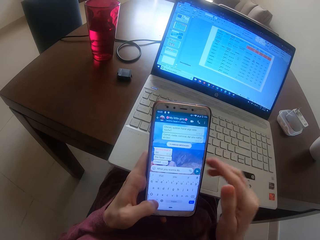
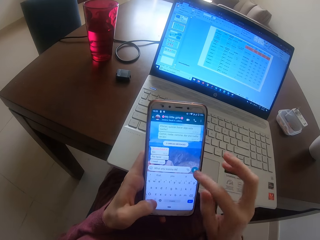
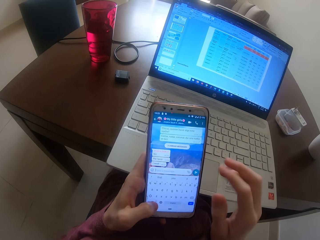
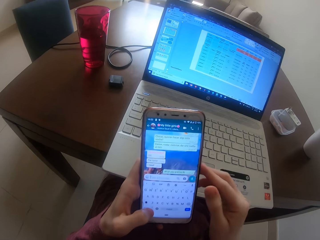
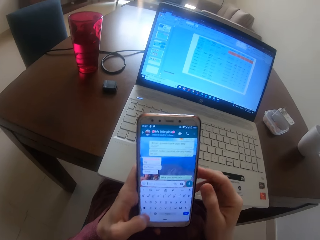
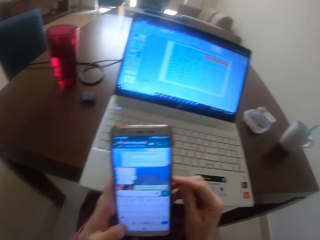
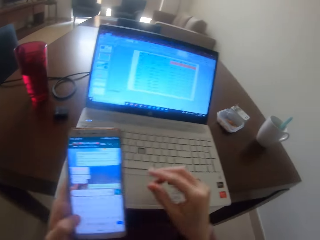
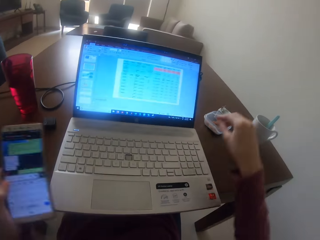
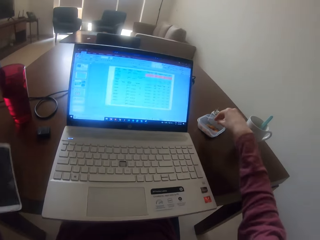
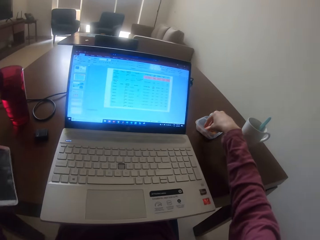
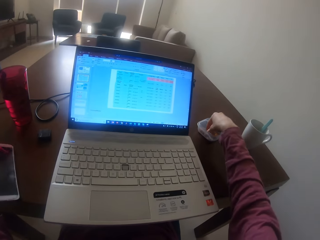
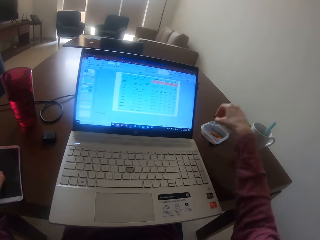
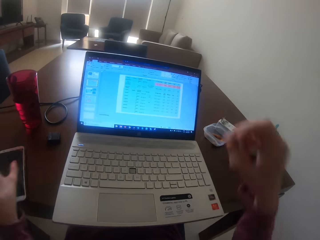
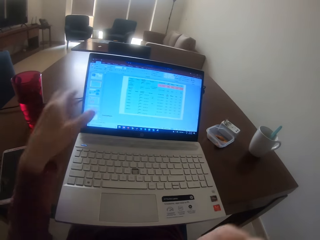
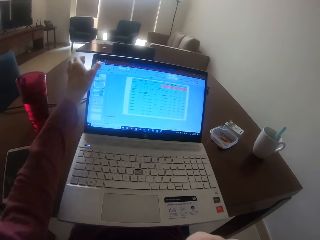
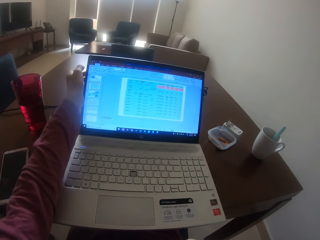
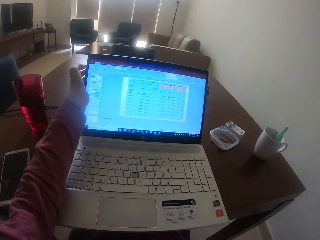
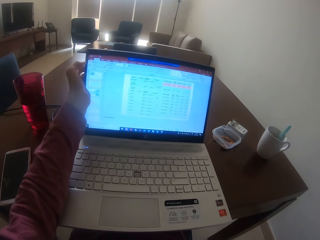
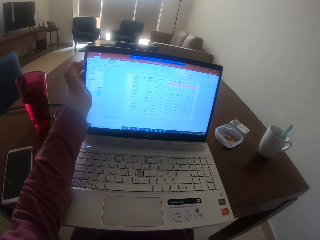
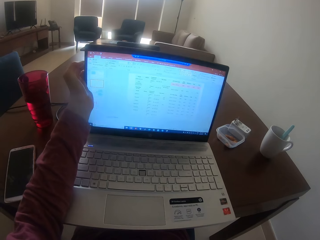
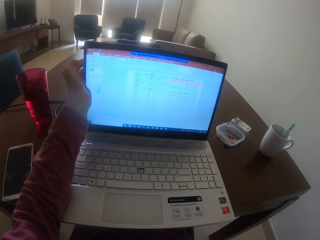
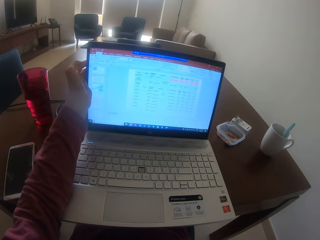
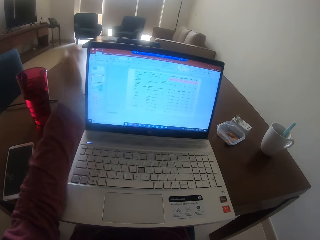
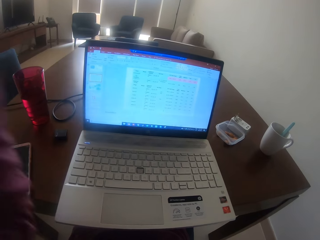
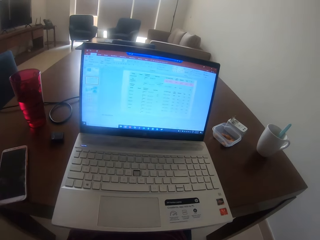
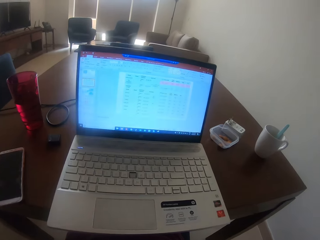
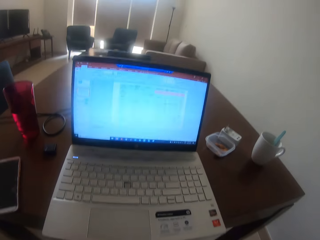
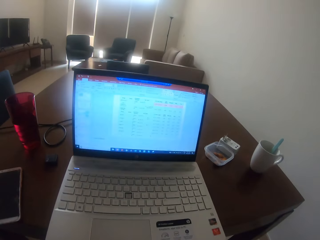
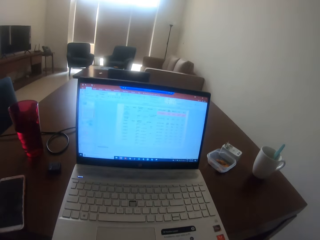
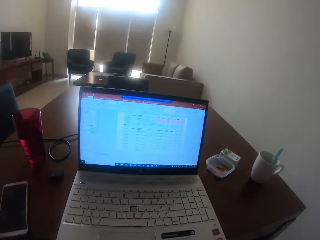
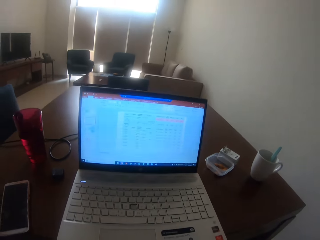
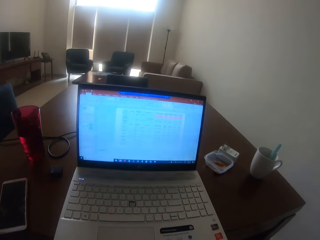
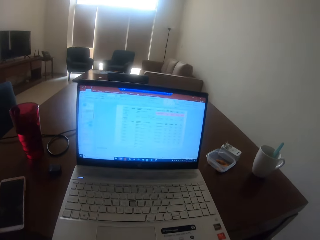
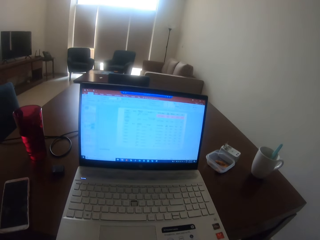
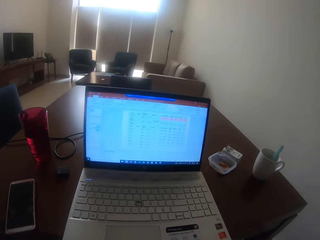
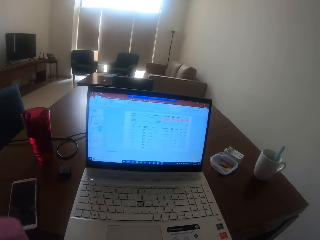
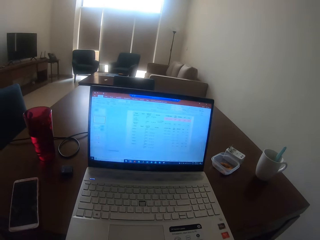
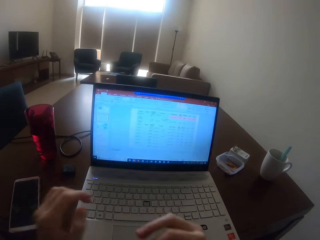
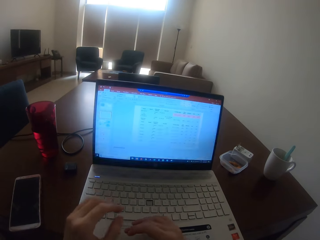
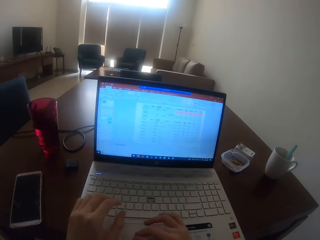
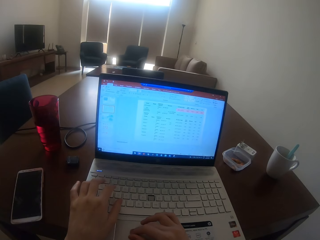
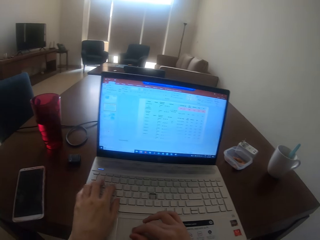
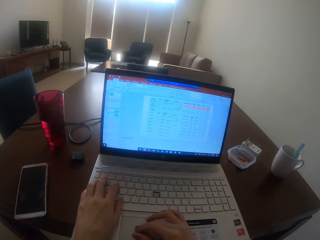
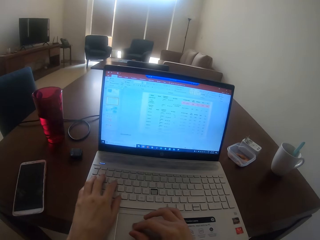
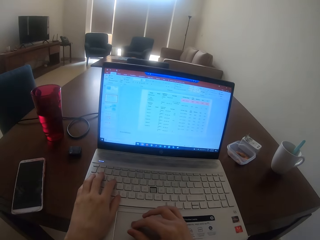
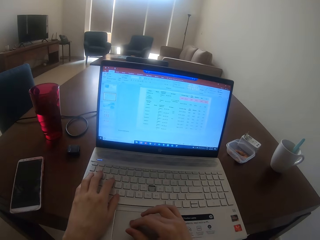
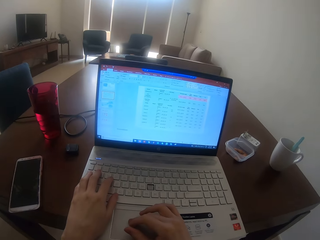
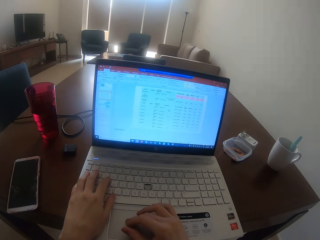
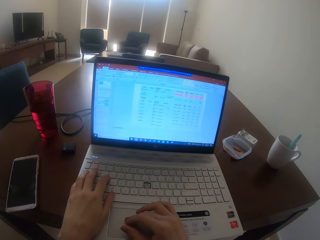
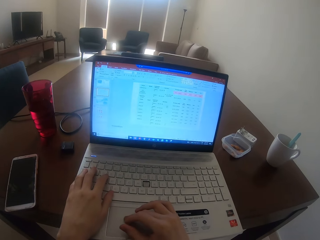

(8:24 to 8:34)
The camera wearer puts down the phone. He picks up the peanuts or nut. He eats the nut. He adjusts the laptop screen. He touches the laptop. He lifts his hand. He looks at the laptop screen.

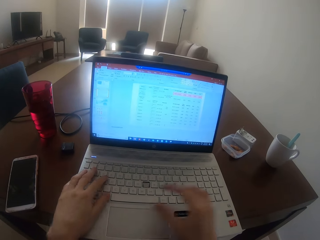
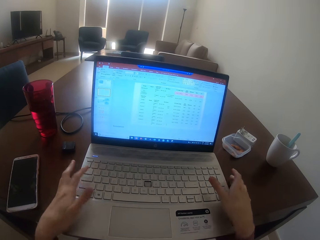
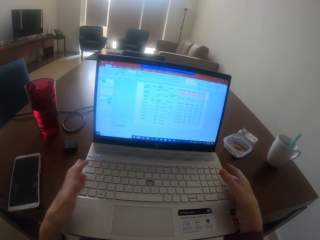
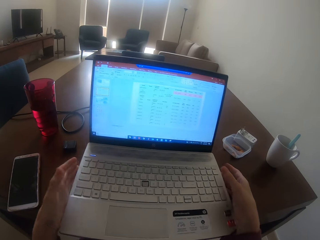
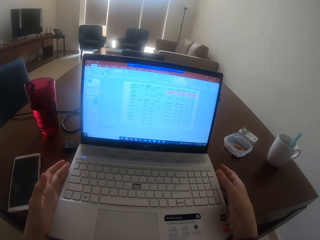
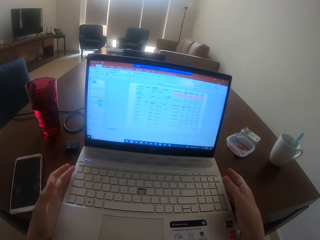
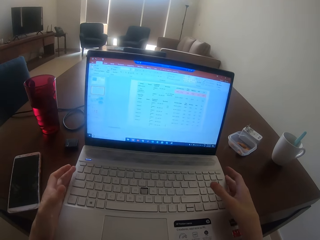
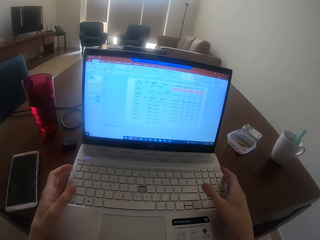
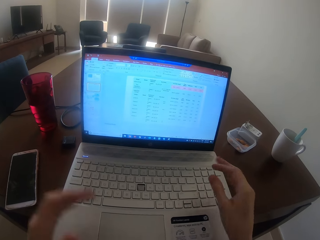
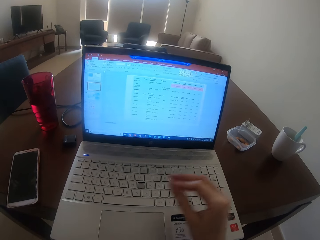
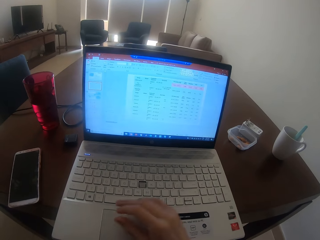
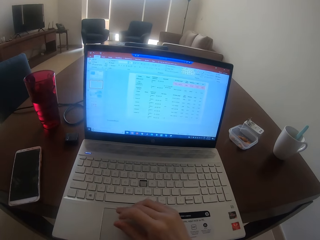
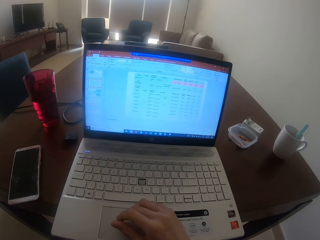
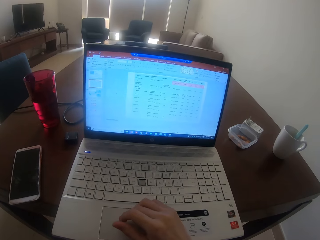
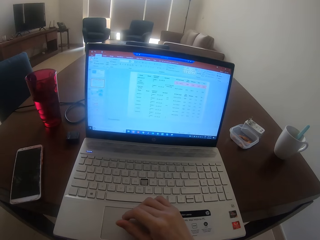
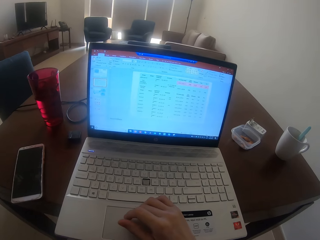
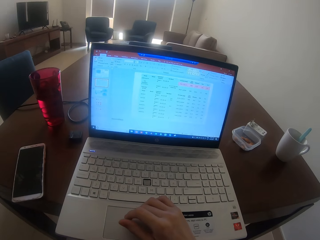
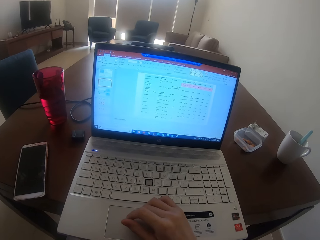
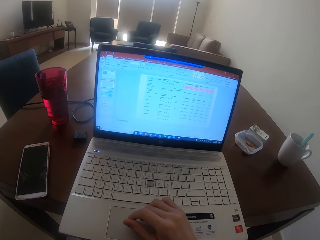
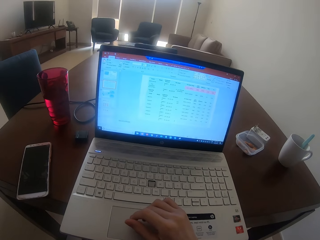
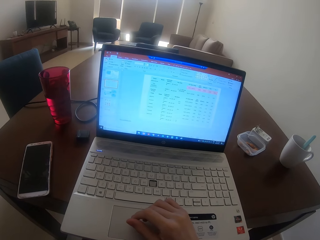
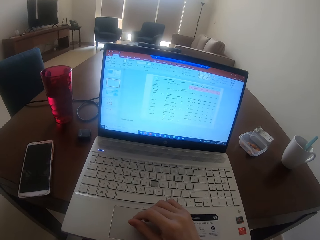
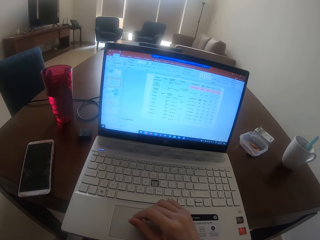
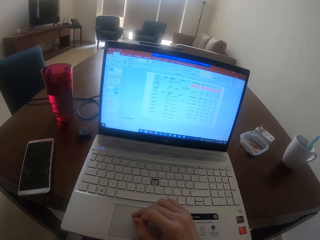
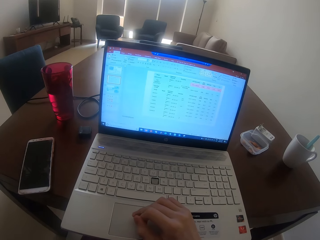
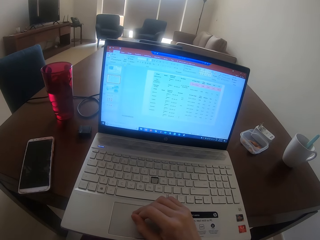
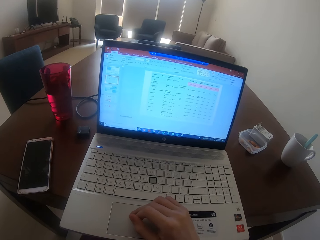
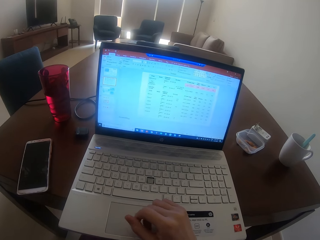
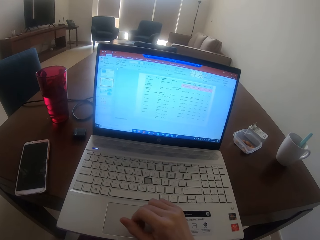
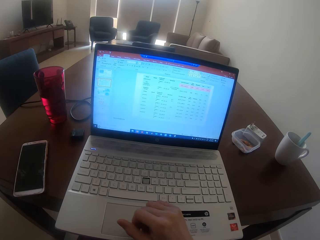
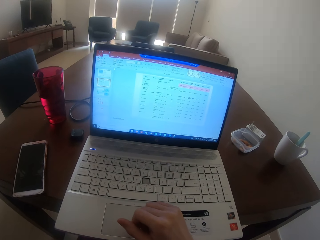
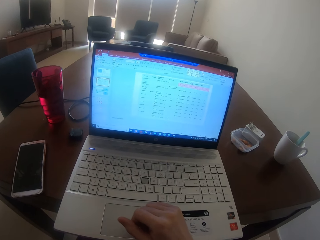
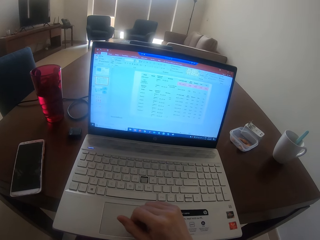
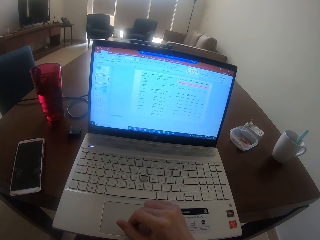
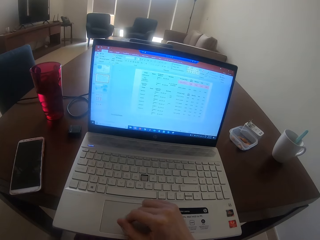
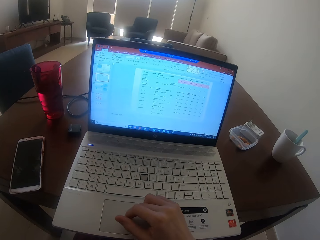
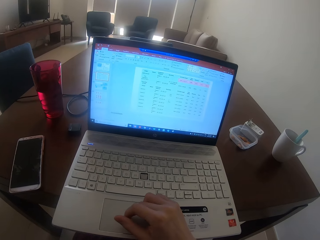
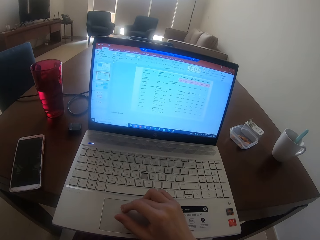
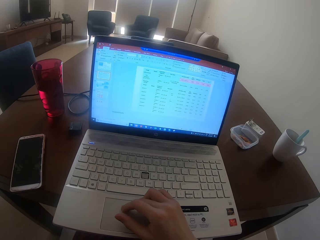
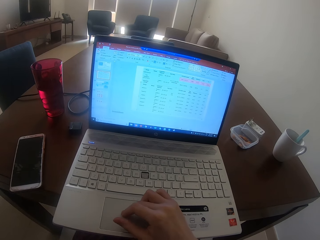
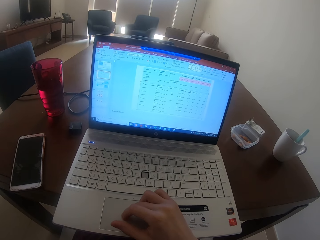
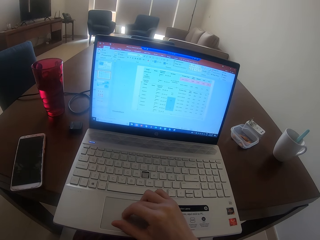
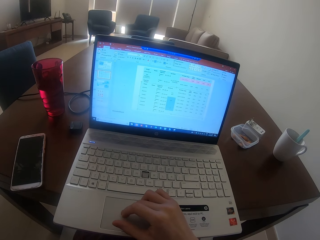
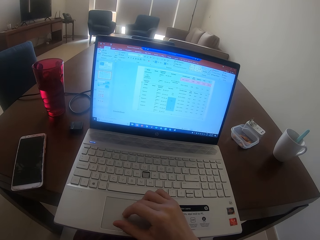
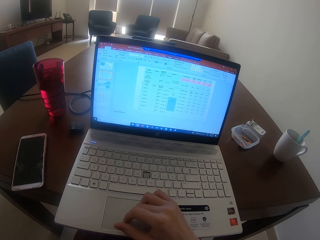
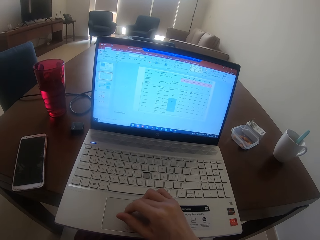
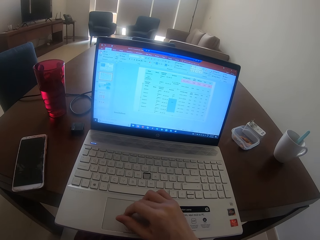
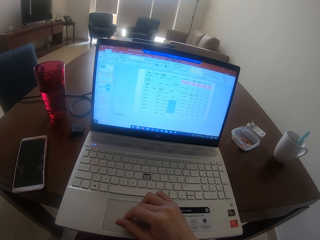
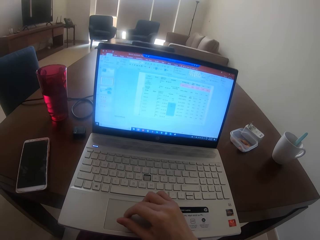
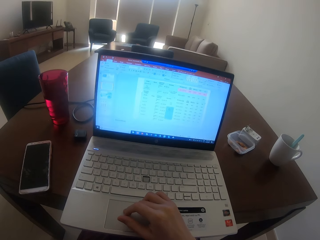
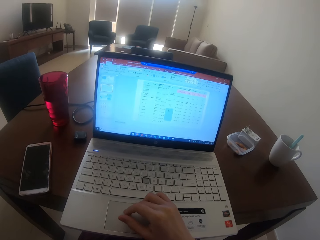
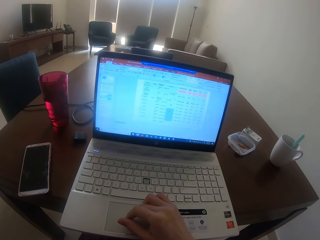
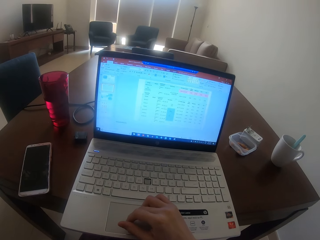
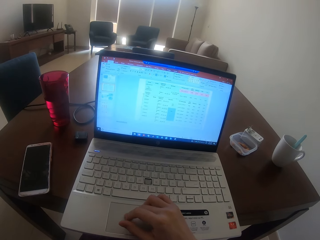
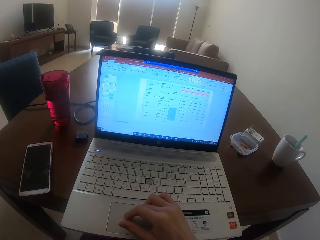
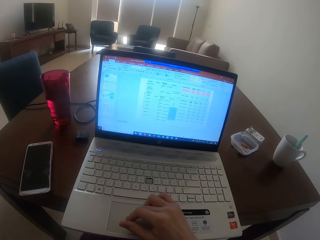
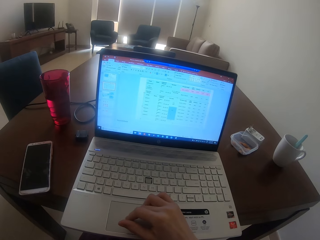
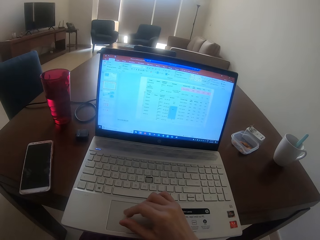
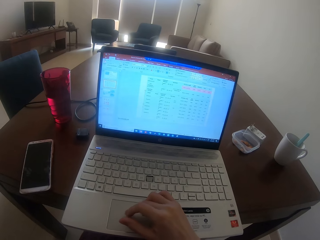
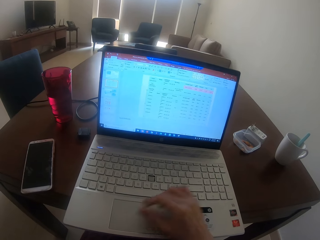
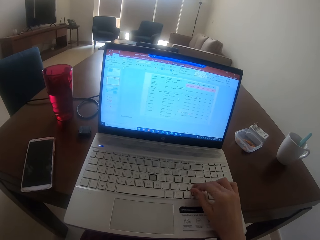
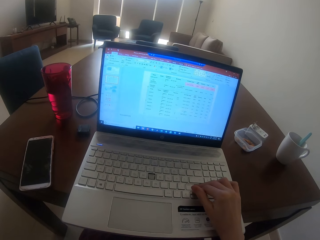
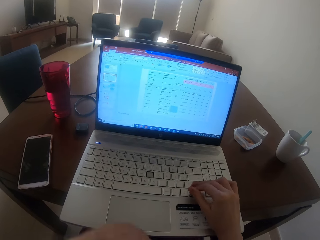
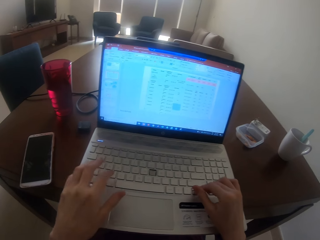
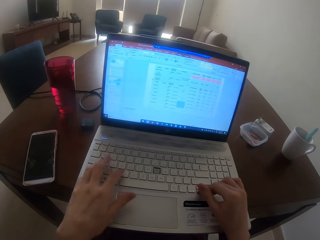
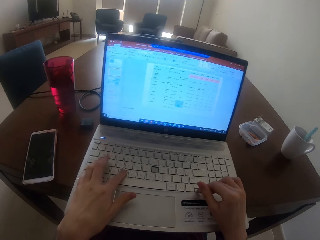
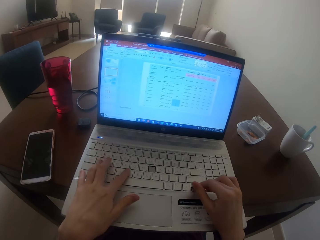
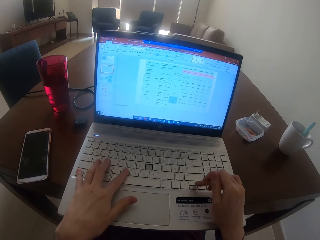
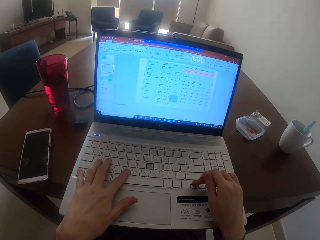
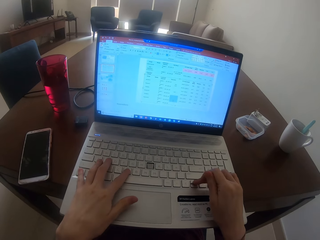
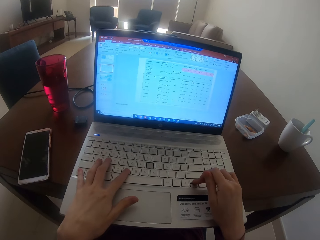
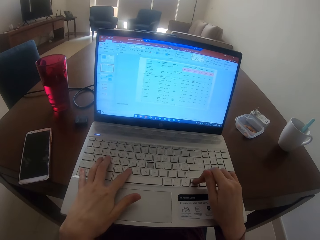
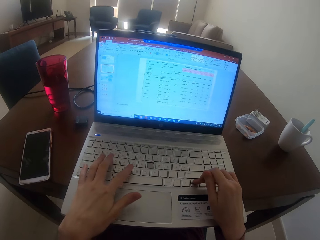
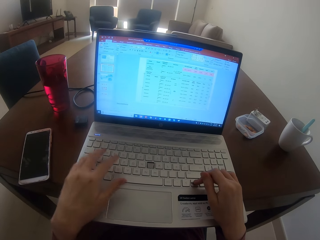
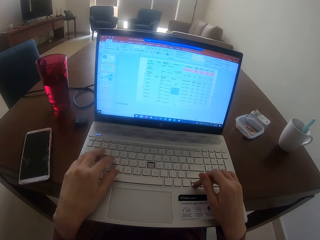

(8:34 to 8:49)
The camera wearer moves the laptop closer. They touch the touchpad. They touch the touchpad again. They type on the keyboard.
